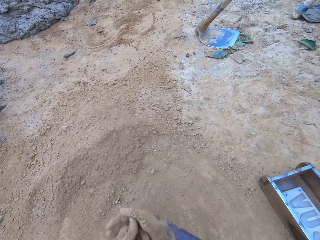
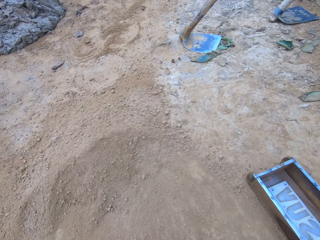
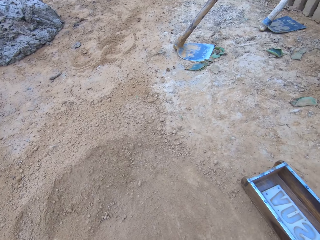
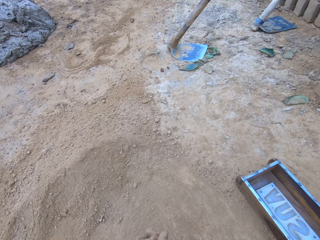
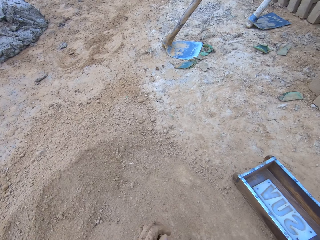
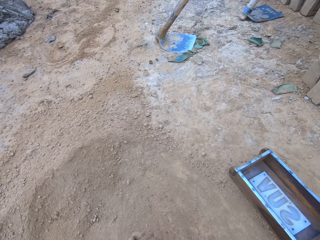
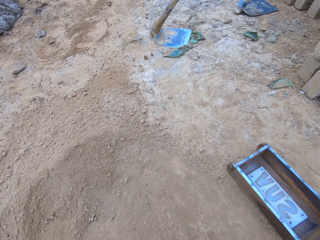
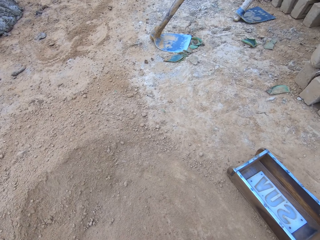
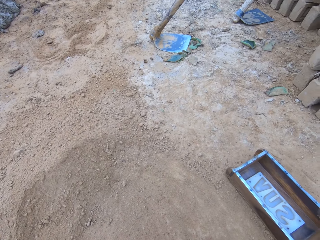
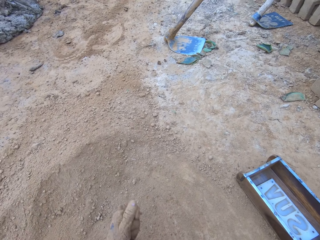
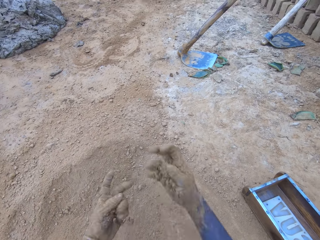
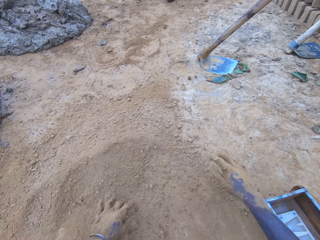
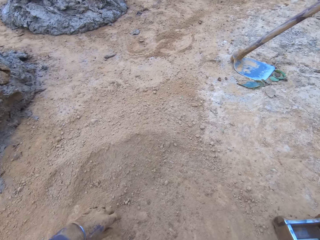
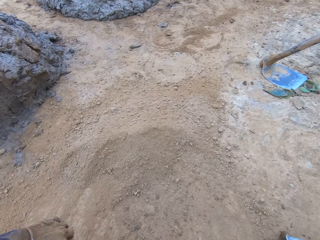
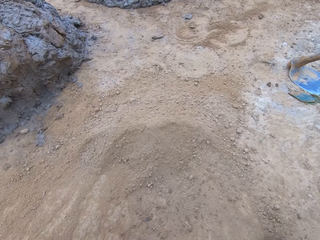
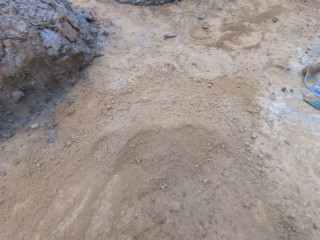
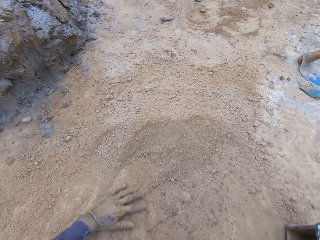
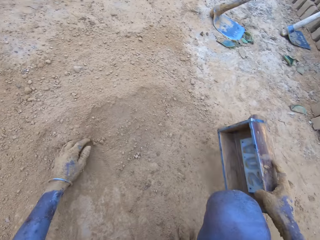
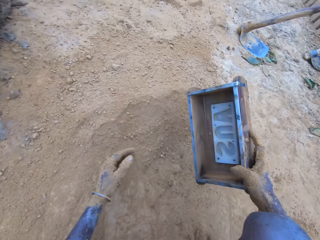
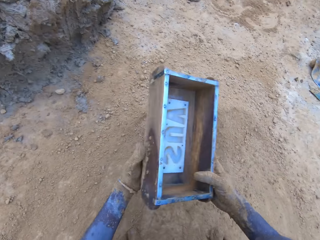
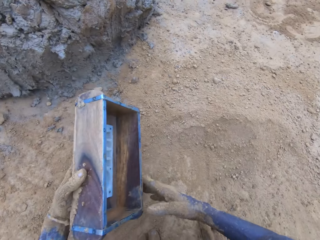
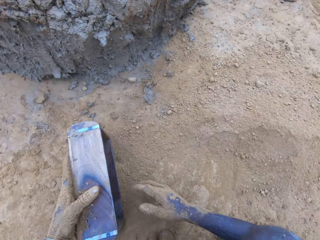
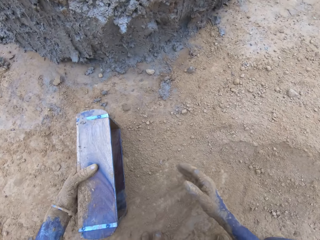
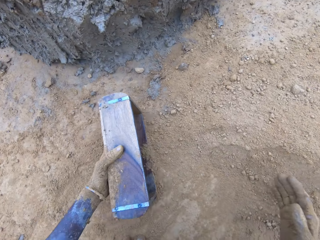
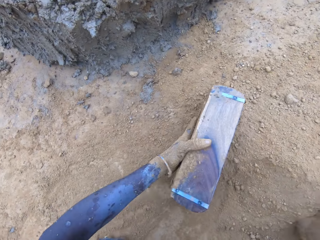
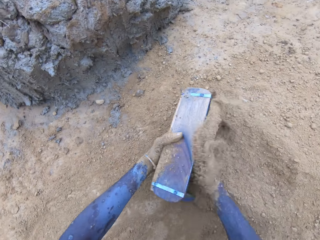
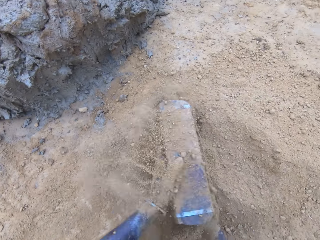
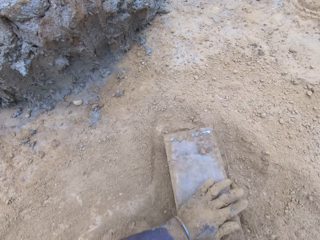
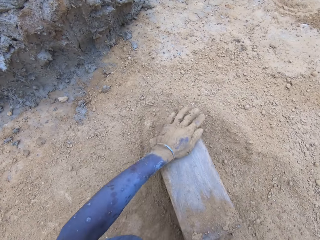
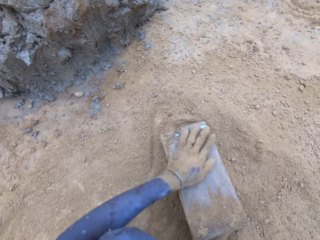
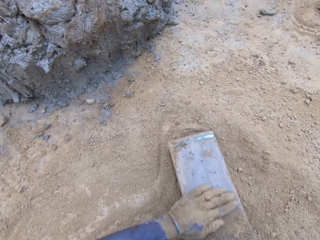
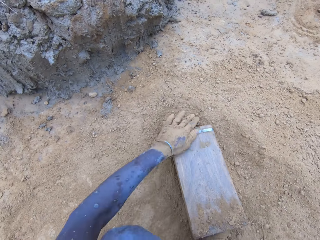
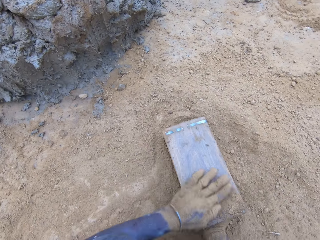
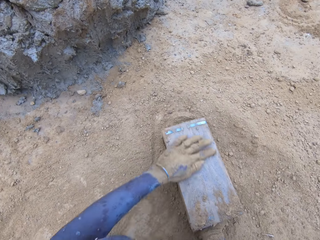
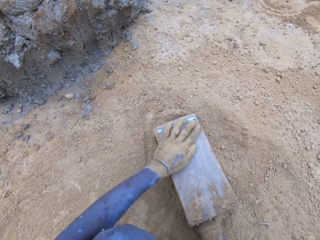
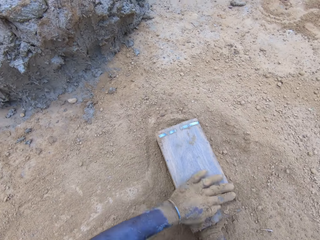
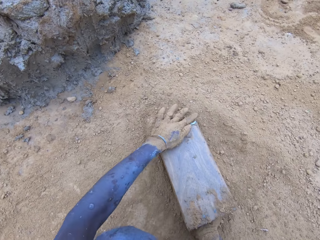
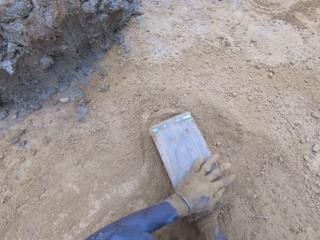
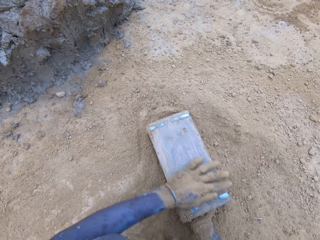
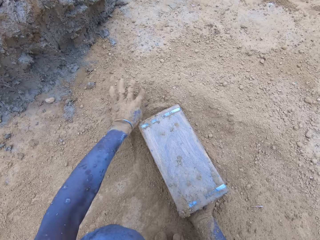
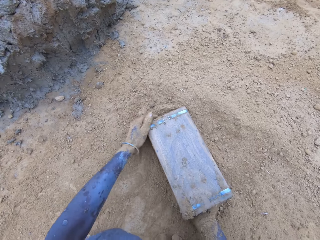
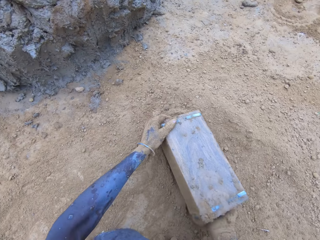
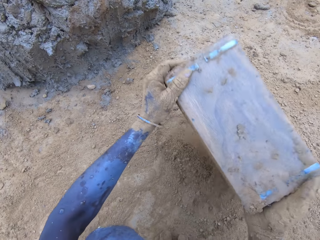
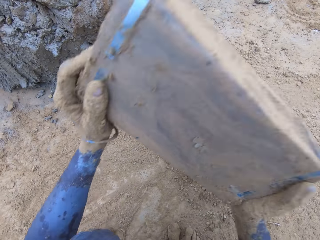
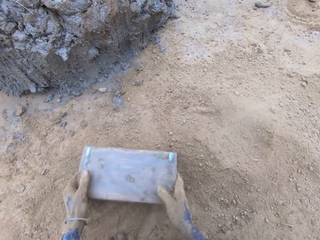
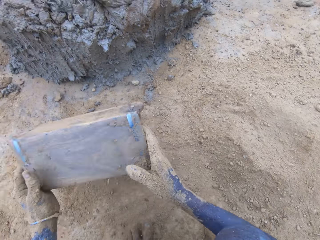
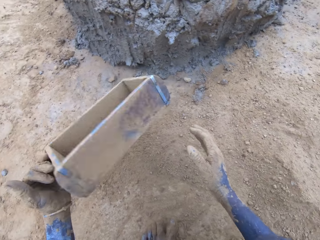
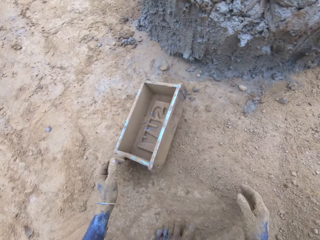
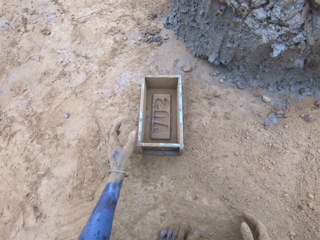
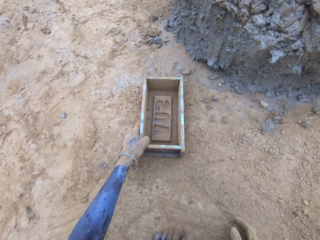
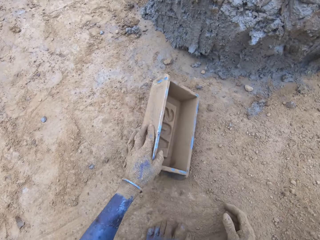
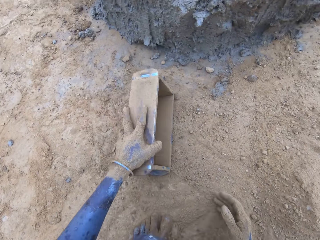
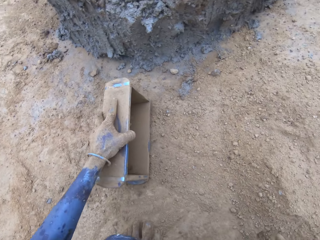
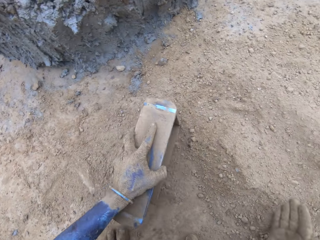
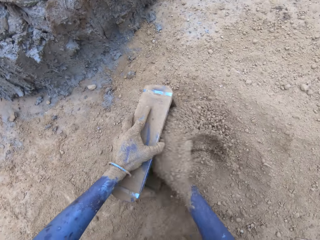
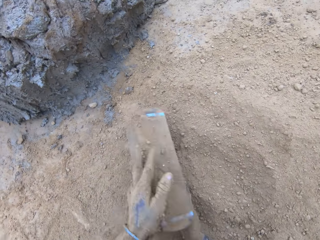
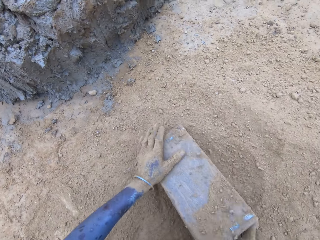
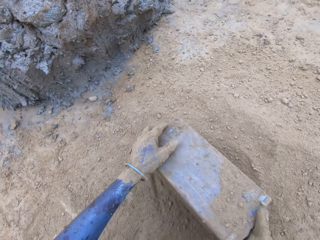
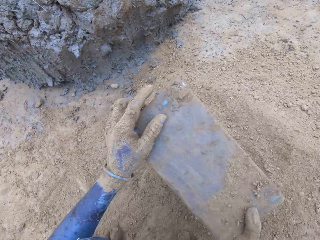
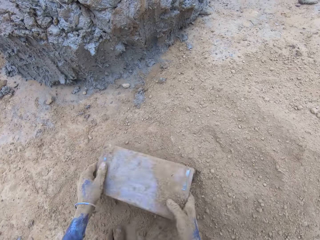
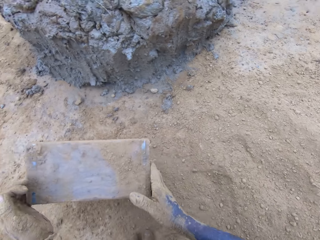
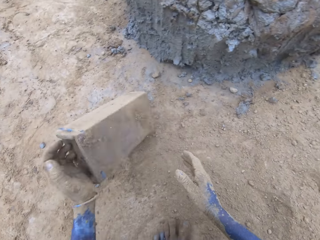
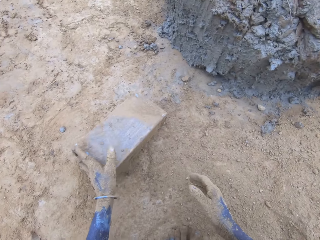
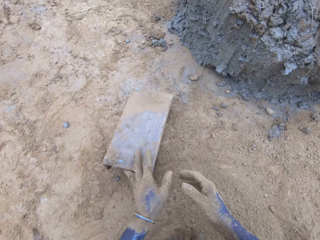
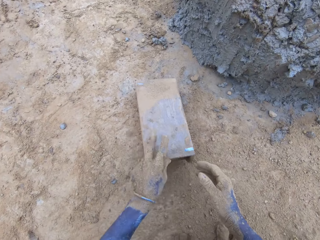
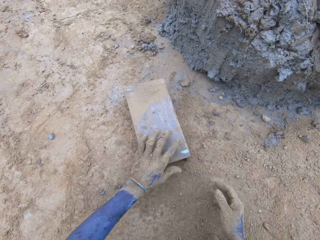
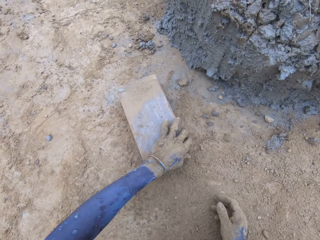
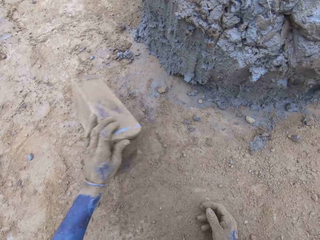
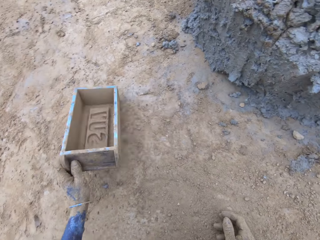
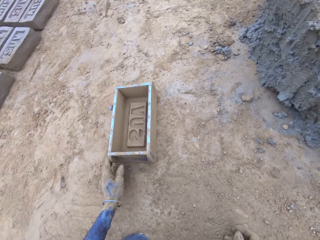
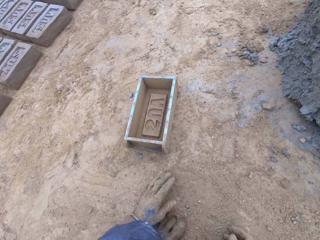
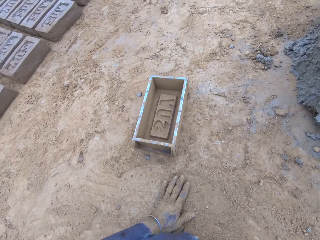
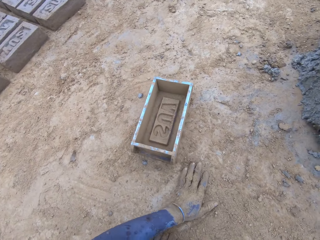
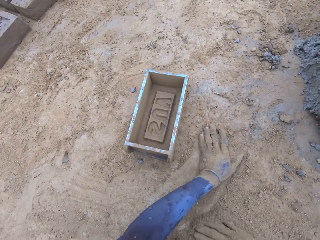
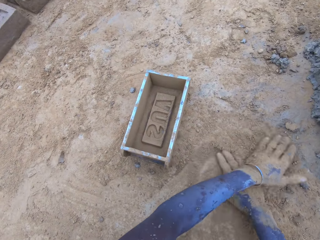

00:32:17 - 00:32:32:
The camera wearer picks up the wooden brick moulder or brickmold. They hold the brickmold and put soil in the brickmold. They pour the soil from the brickmold and tap the wooden brick moulder on the ground. They put soil in the brickmold, pour the soil from the brickmold, tap the wooden brick moulder on the ground, and turn the wooden brick moulder.

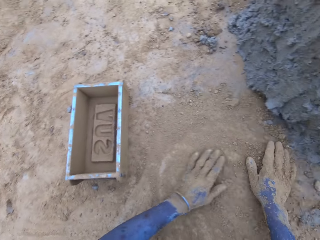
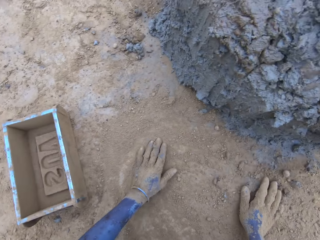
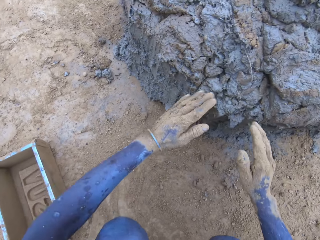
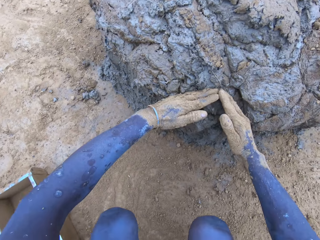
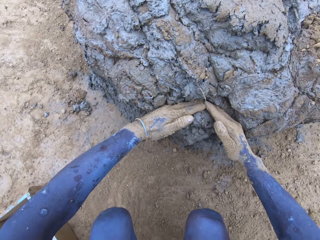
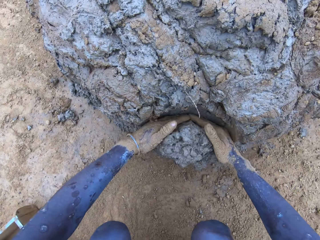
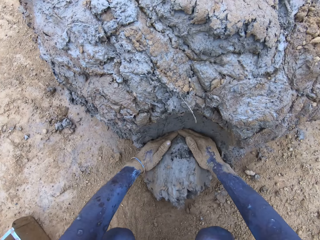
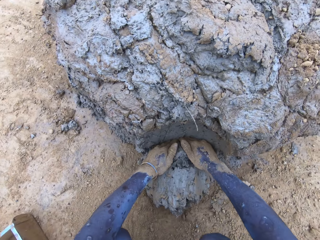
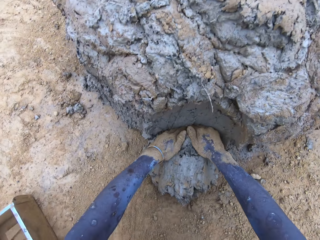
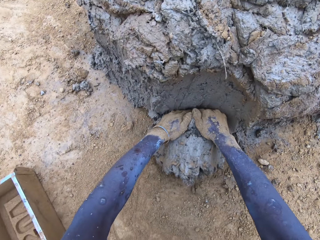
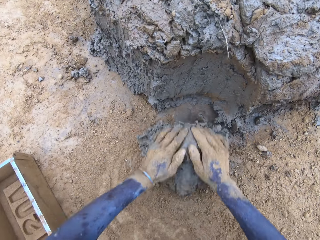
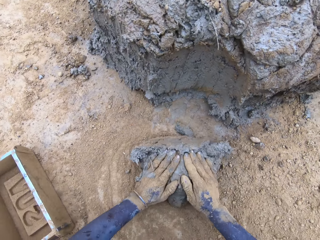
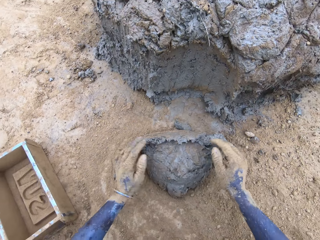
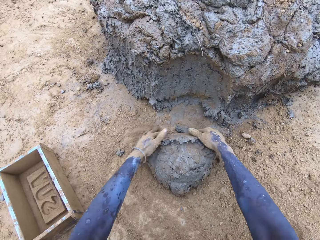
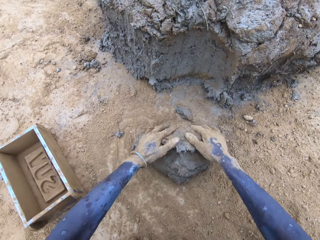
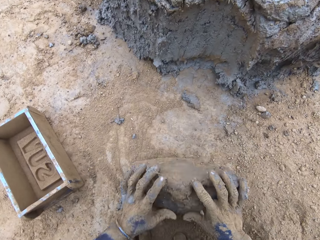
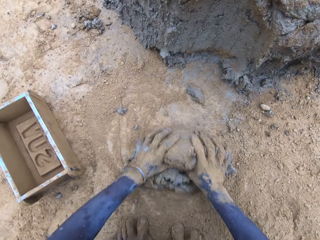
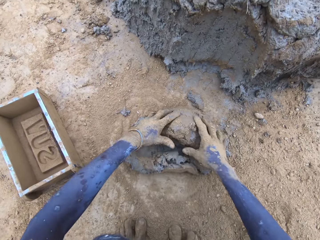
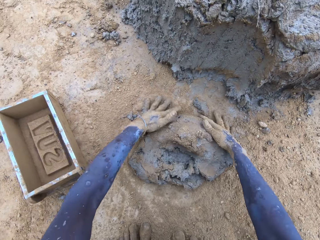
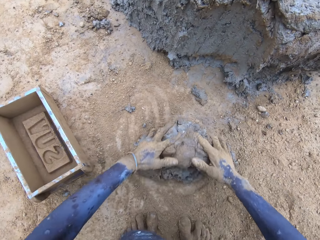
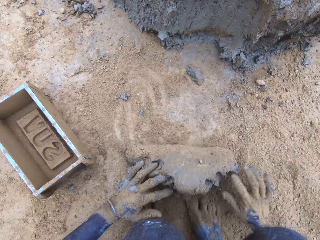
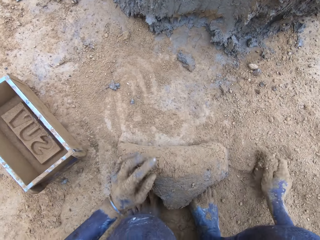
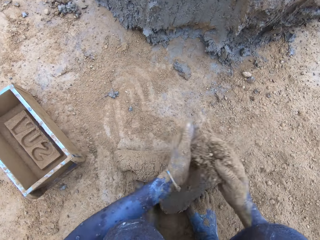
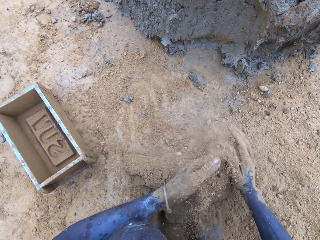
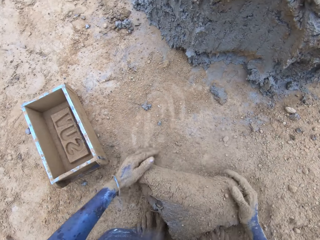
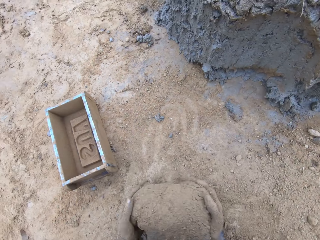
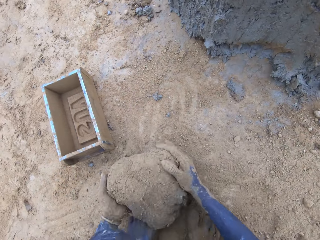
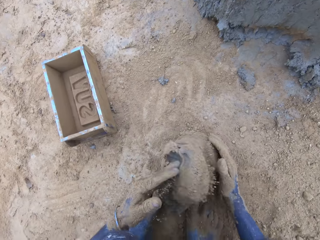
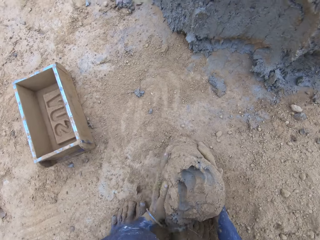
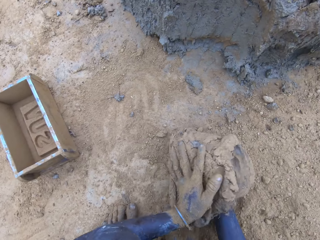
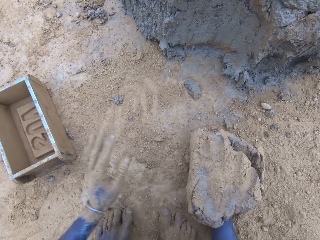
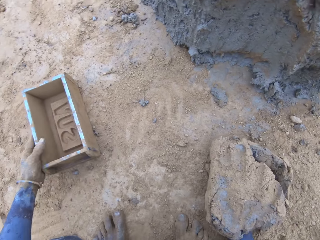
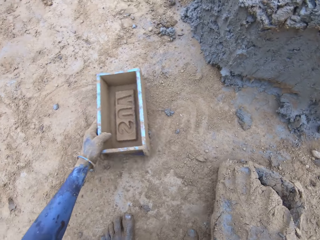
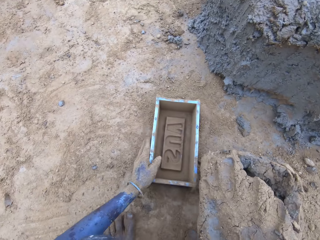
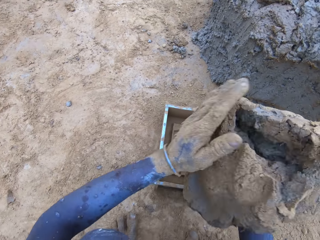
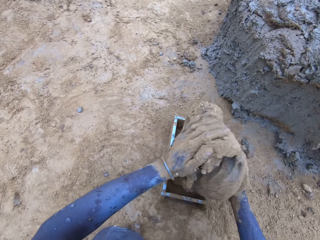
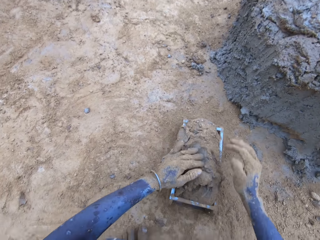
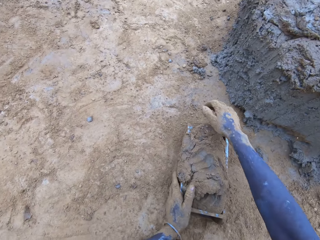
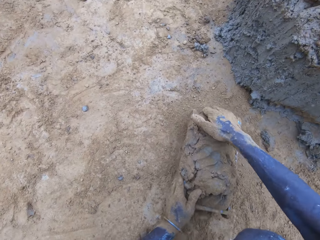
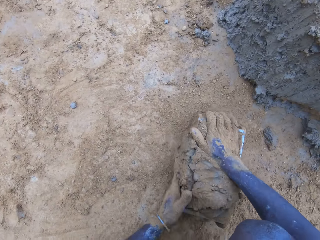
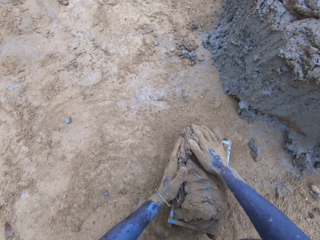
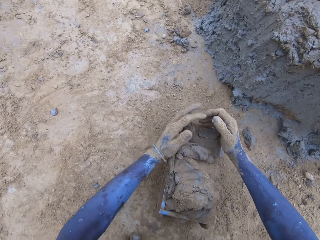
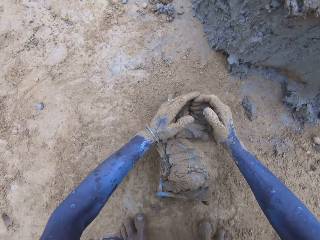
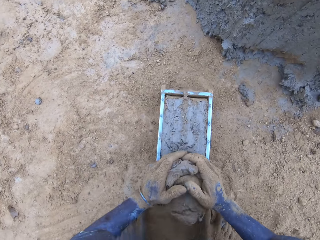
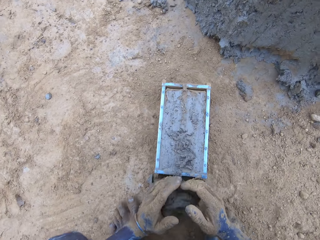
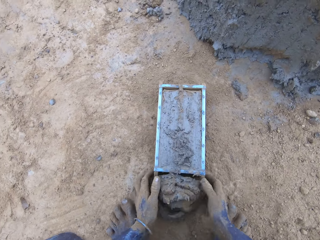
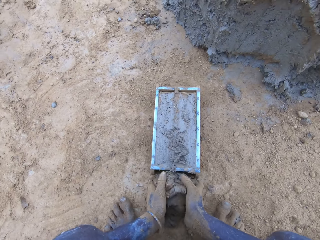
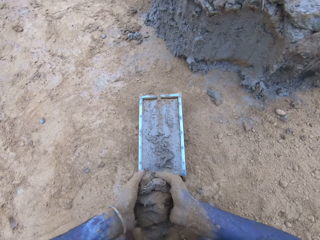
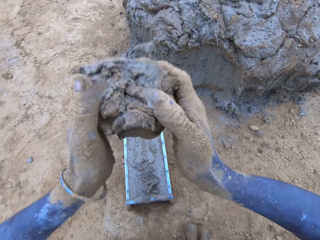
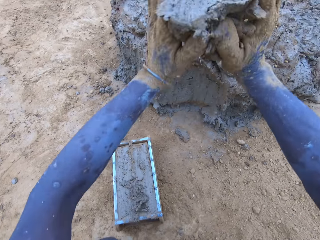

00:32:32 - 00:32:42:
The camera wearer scoops mud. They put the mud in the brickmold. They scoop the excess mud on the brickmold.
